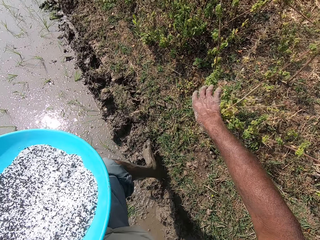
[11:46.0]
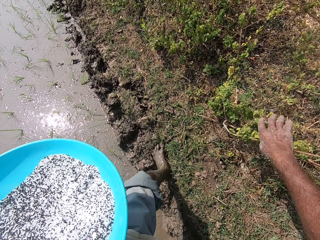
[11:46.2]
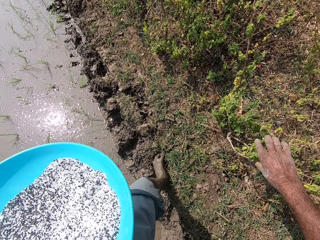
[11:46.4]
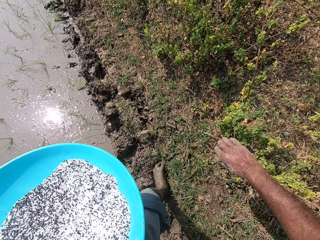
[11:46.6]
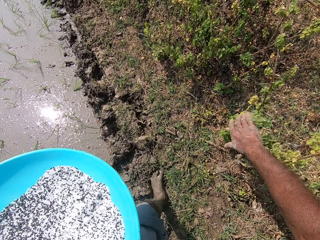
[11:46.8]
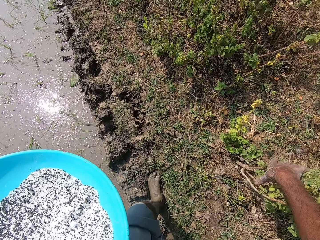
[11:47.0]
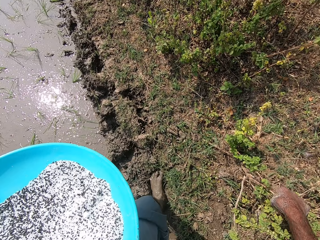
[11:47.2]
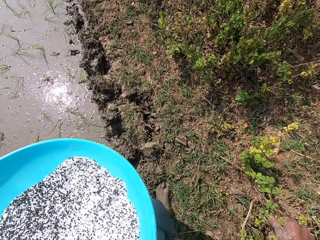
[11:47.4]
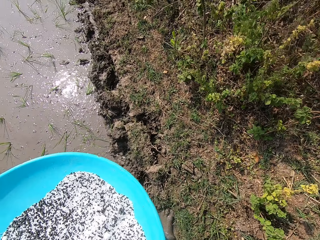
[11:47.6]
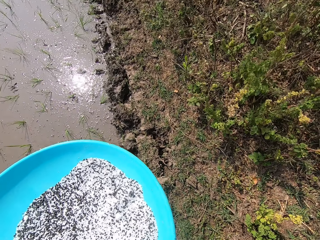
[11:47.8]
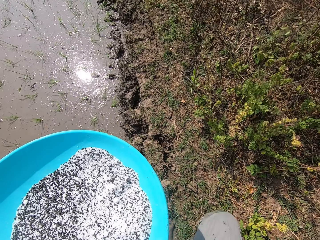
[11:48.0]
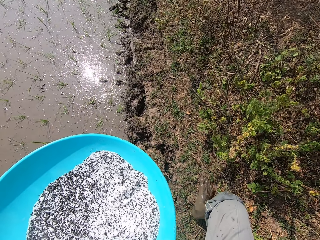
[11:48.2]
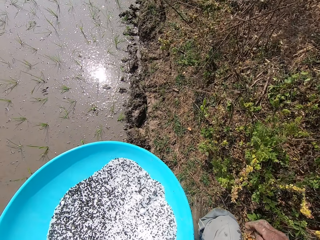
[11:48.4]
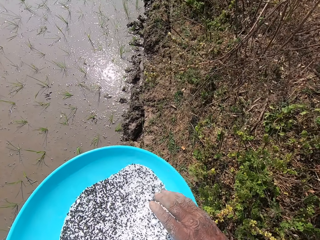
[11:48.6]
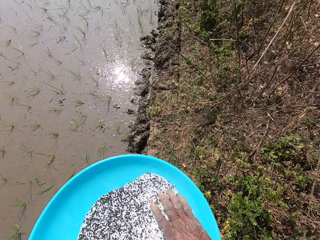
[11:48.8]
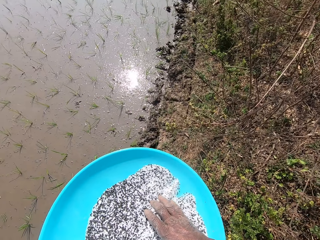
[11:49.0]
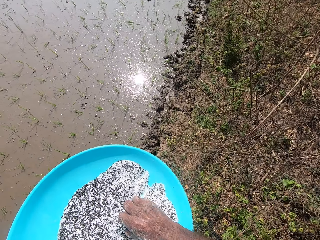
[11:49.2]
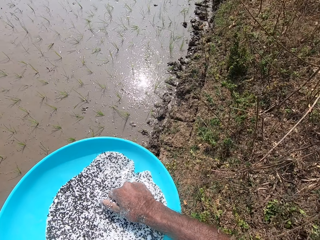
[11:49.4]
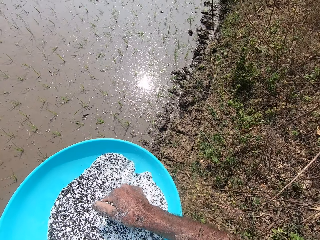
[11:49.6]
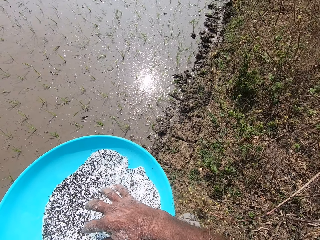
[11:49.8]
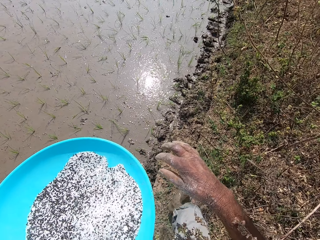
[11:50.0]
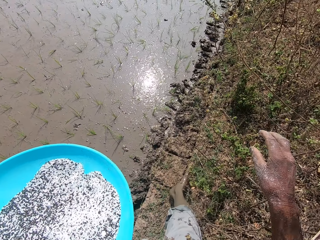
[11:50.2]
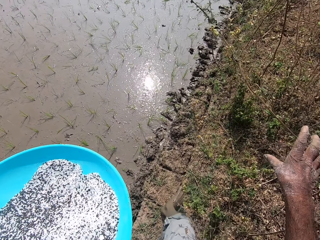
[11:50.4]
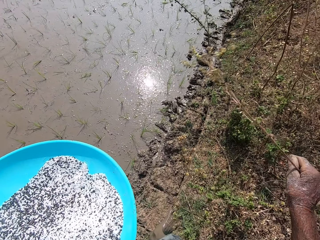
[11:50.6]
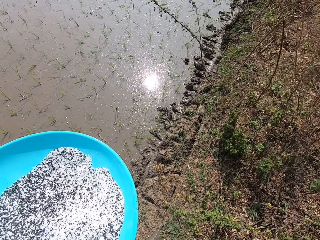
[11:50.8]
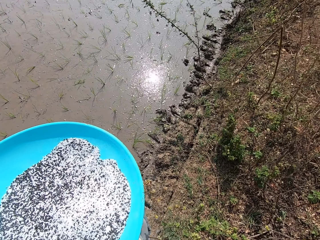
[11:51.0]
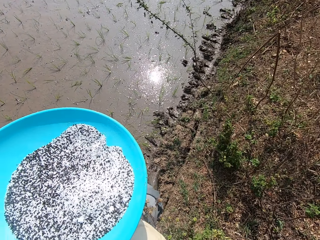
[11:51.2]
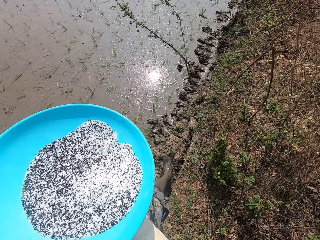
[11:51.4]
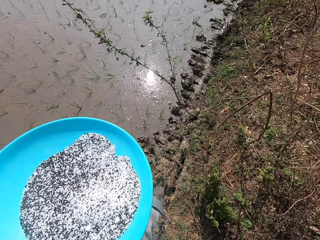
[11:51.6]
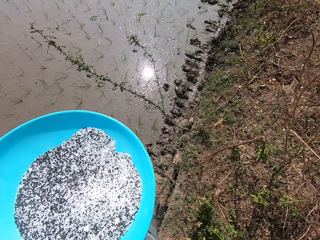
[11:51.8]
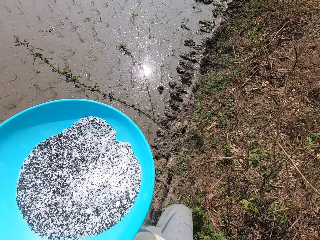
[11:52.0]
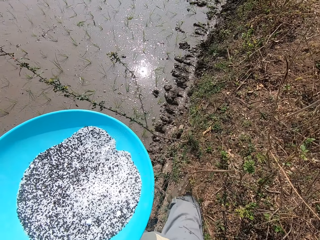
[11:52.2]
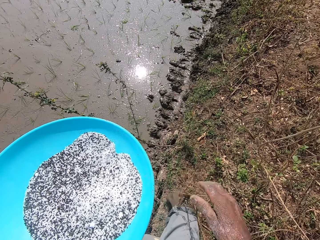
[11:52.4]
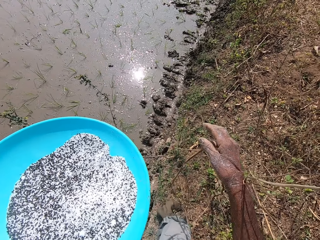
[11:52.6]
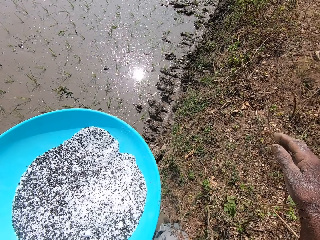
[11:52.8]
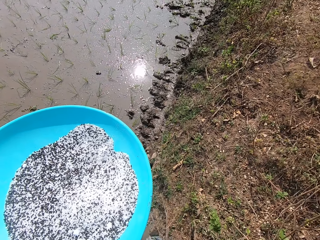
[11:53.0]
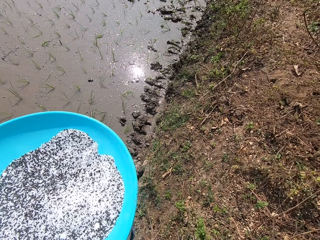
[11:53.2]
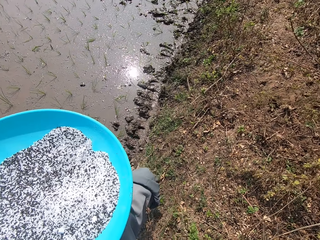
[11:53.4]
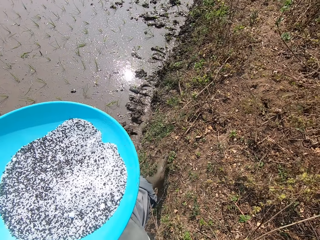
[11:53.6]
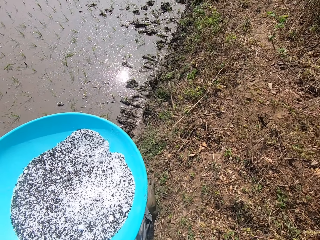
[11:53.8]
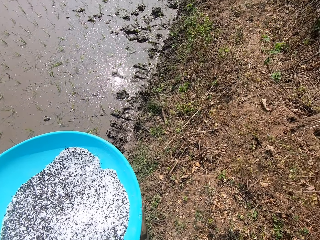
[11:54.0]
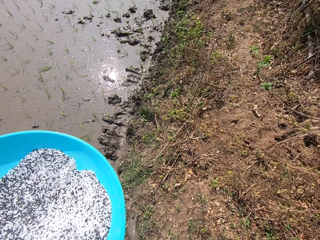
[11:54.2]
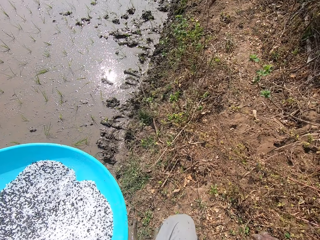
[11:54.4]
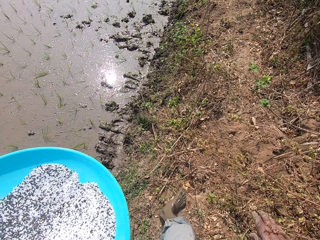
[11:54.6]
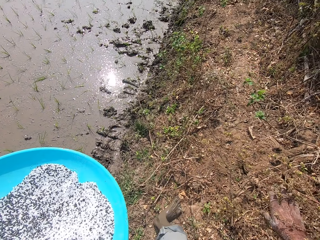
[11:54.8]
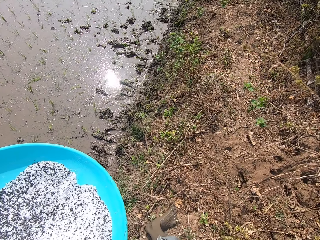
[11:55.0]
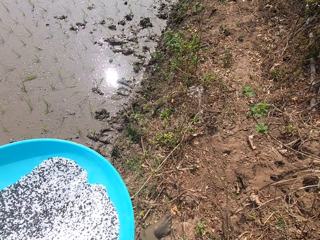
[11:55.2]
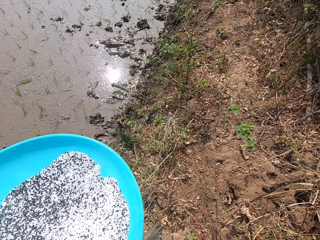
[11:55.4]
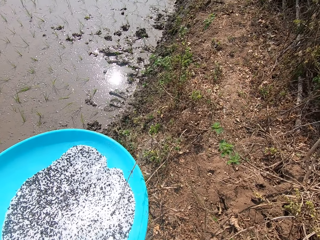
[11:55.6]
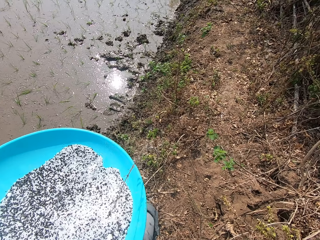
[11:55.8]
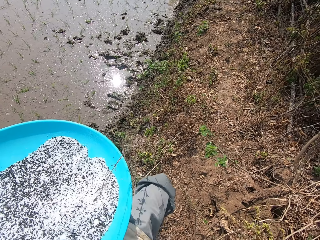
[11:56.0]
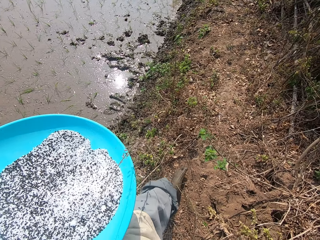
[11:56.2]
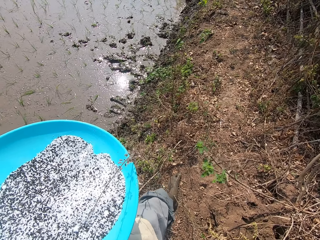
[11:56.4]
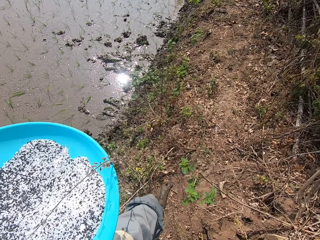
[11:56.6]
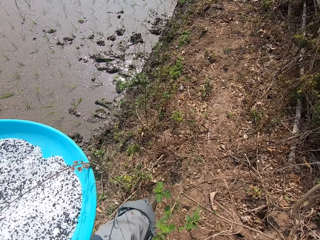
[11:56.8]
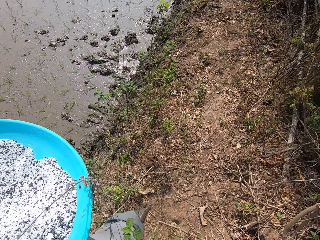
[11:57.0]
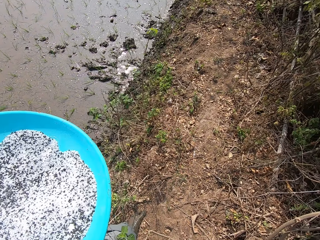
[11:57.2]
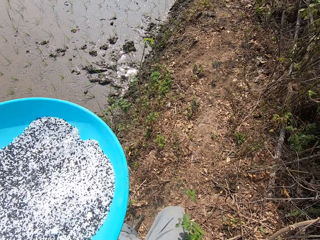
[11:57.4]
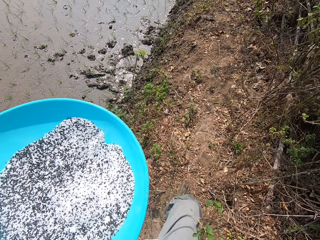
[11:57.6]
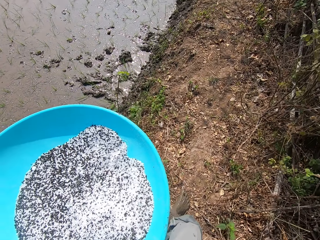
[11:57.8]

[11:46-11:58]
The camera wearer brushes a plant on the farm with his right hand. He walks out of the muddy field to a path on the farm. He holds the plant on the farm with his right hand. He walks on the path on the farm. He takes some black seeds from the bowl in his left hand with his right hand. He pours the black seeds in his right hand into the bowl on his left hand. He holds a branch on the farm with his right hand. He walks along the path on the farm beside the flooded area. He brushes some branches on the farm with his right hand. He brushes the branches on the farm with his right hand again. He walks along the path on the farm.

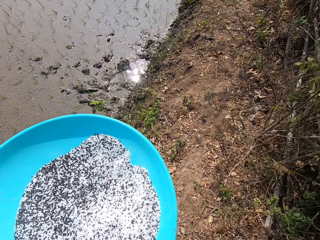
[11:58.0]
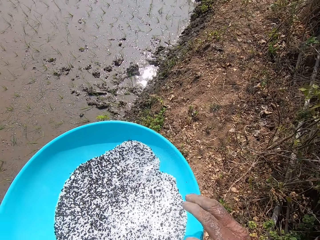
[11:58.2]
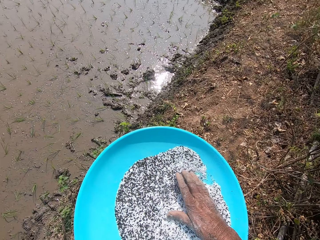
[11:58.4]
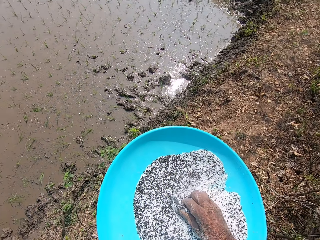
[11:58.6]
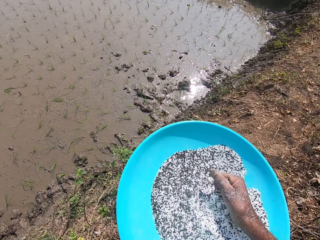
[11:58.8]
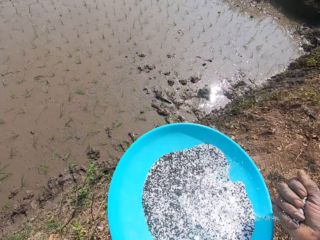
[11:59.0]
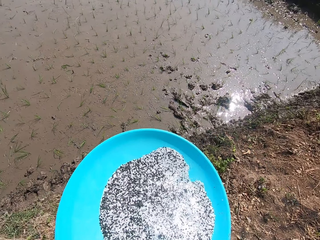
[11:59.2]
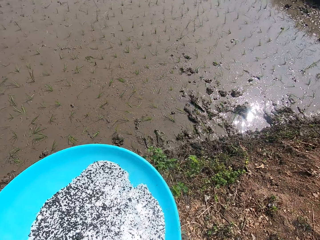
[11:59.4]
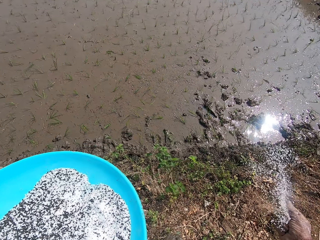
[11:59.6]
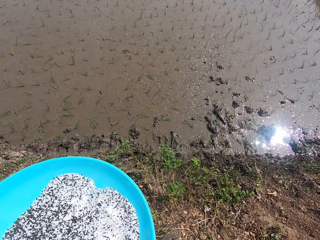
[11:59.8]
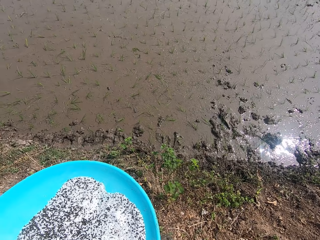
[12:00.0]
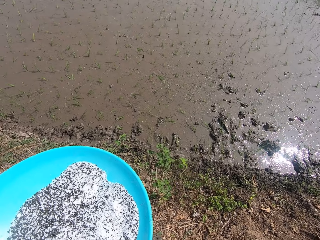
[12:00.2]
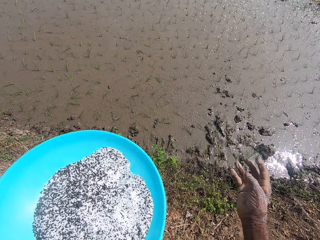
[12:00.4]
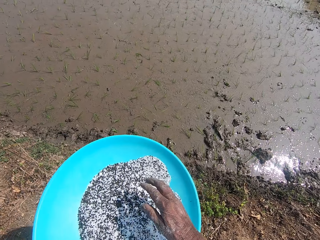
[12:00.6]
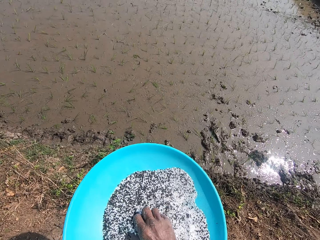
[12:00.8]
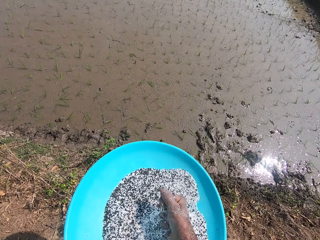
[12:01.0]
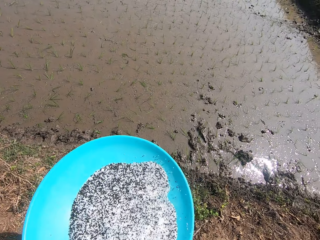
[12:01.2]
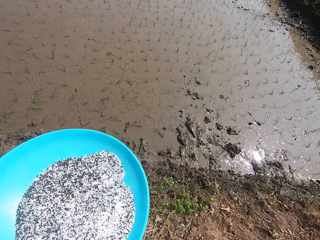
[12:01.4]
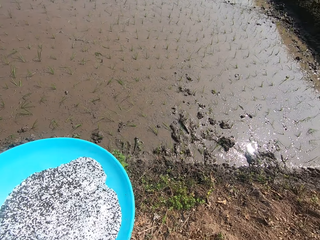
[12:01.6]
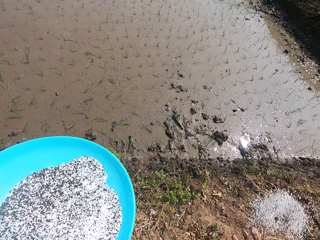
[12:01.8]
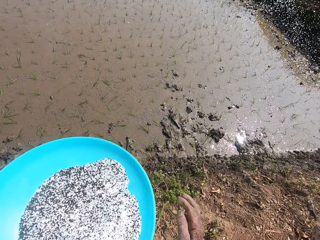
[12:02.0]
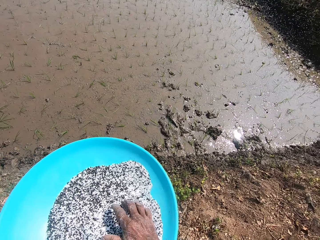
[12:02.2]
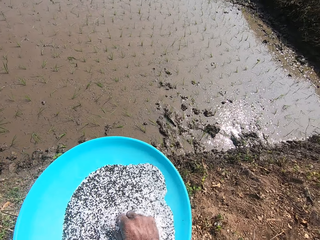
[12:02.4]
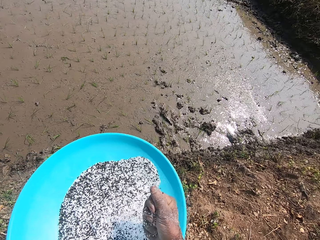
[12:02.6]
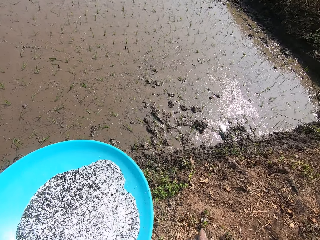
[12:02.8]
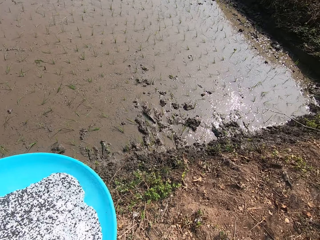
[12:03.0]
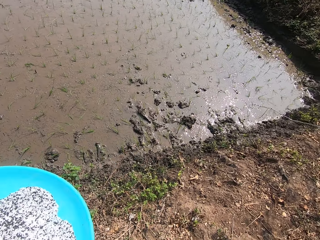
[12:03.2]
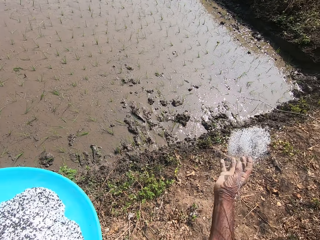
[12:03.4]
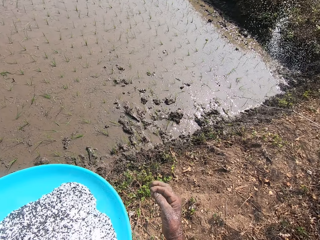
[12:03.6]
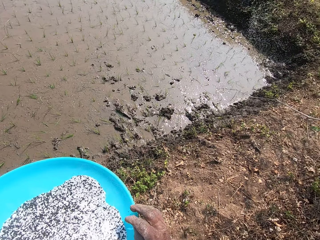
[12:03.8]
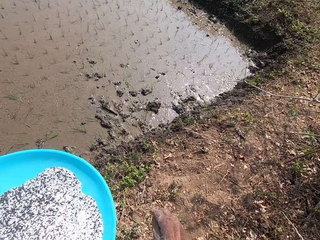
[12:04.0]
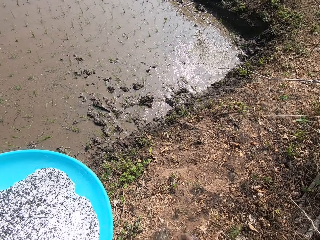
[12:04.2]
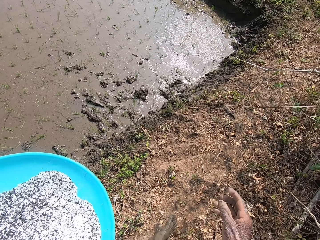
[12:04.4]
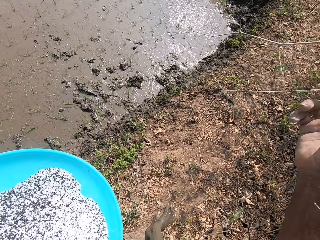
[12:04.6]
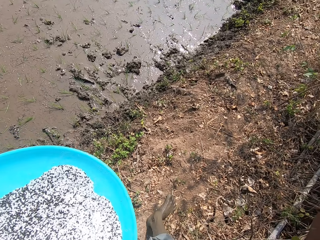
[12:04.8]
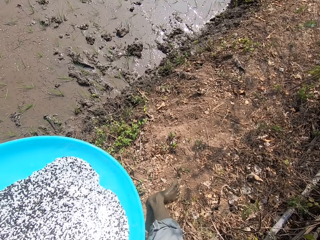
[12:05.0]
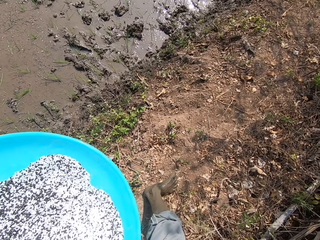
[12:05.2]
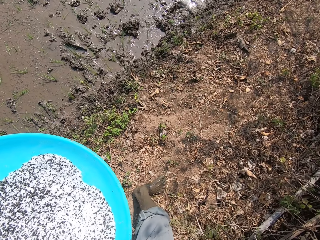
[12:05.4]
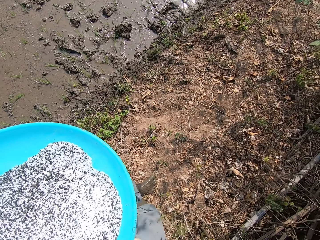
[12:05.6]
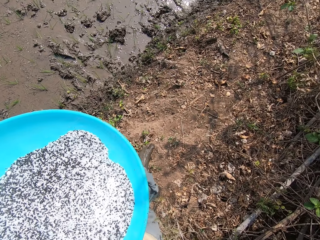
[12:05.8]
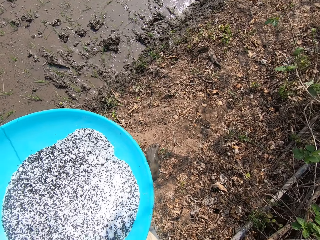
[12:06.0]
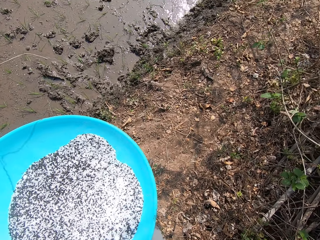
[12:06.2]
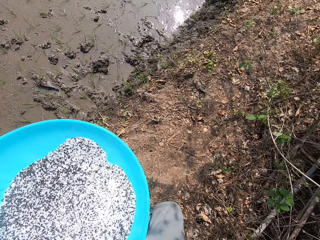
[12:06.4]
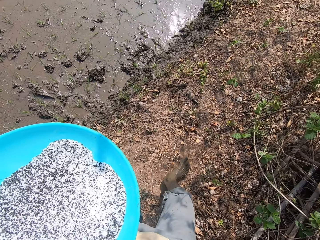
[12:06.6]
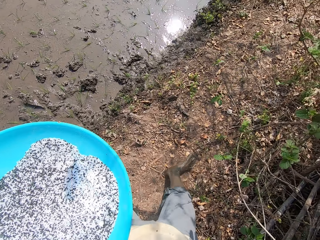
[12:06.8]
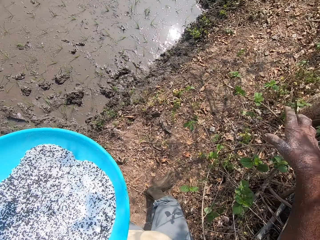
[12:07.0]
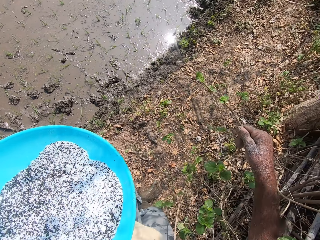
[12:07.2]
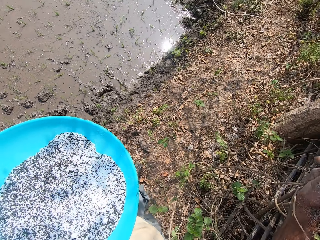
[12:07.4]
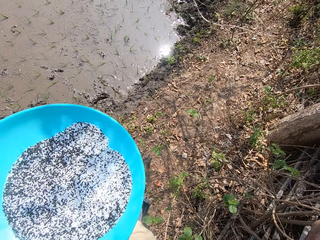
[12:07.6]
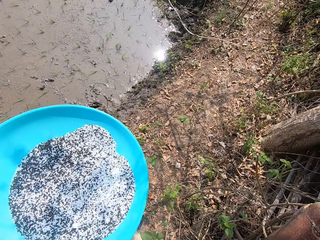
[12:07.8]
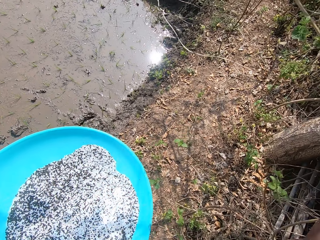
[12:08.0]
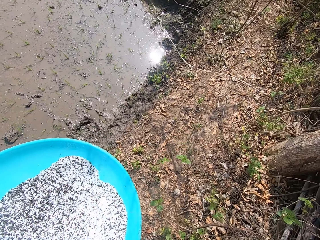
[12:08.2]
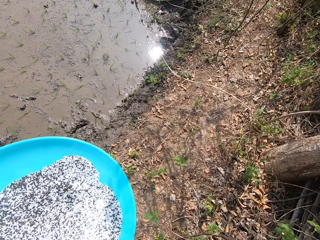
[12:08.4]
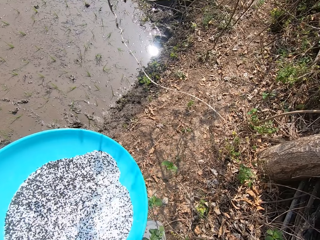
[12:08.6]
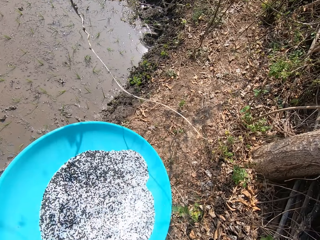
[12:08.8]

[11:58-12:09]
The camera wearer takes some black seeds from the bowl in his left hand with his right hand. He sprinkles the black seeds in his right hand on the muddy field. He sprinkles the black seeds in his right hand on the muddy field again. He takes some black seeds from the bowl in his left hand with his right hand. He sprinkles the black seeds in his right hand on the muddy field. He takes some black seeds from the bowl in his left hand with his right hand. He sprinkles the black seeds in his right hand on the muddy field. He raises his right hand towards his face. He walks along the path with the black seed bowl in his left hand. He holds a branch on the farm with his right hand. He walks along the path on the farm.
